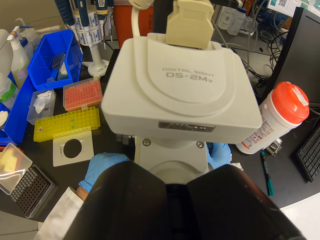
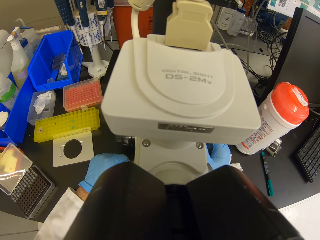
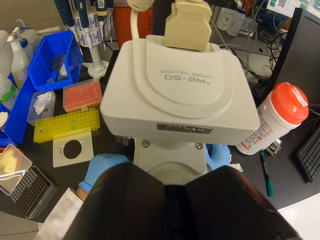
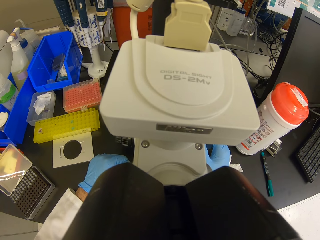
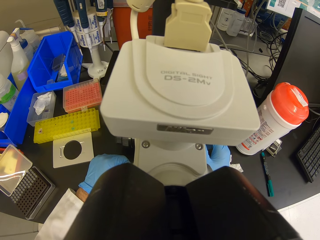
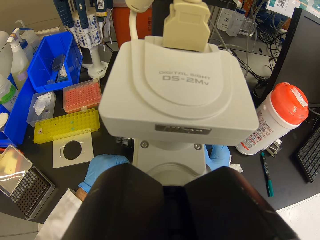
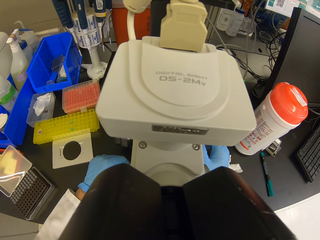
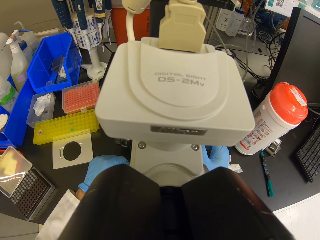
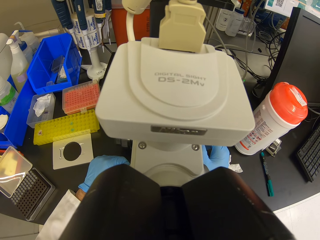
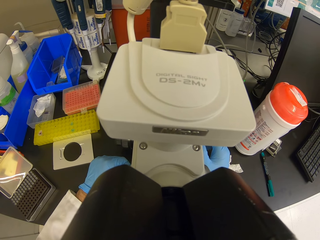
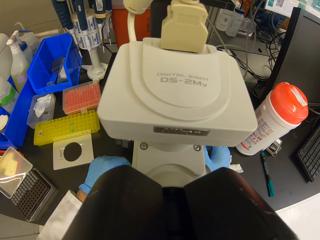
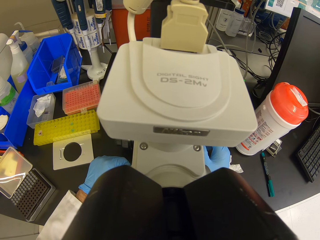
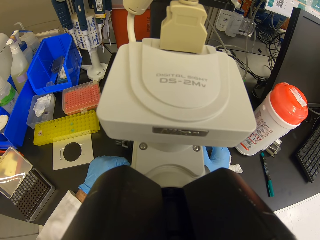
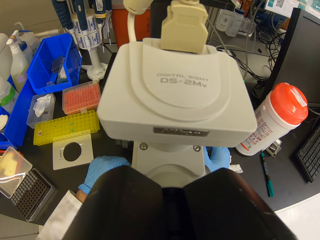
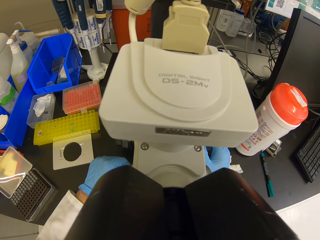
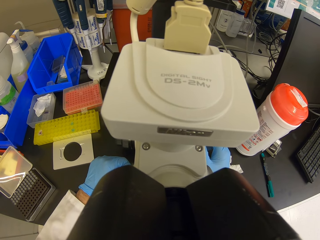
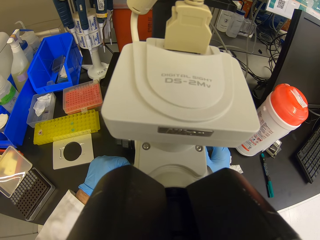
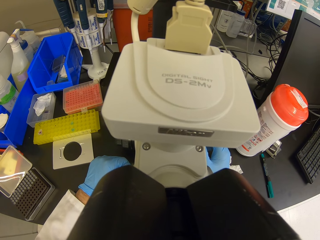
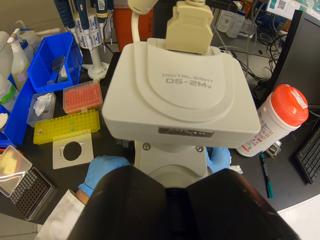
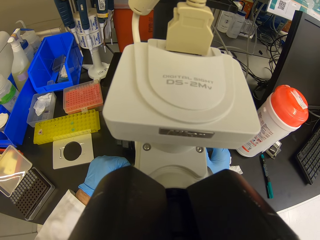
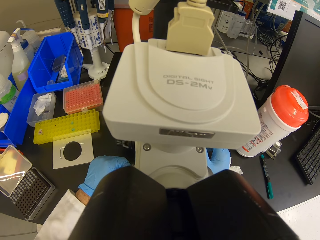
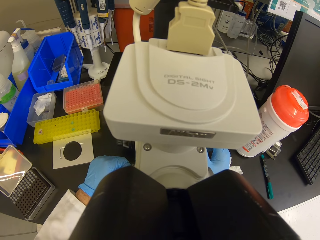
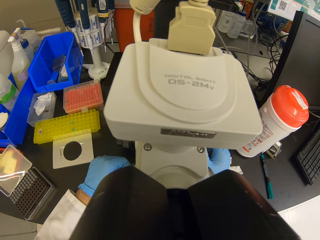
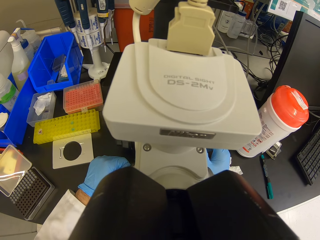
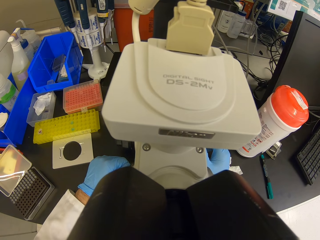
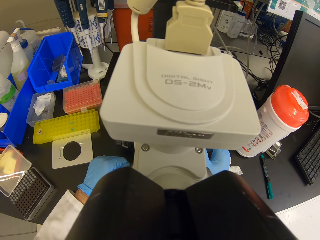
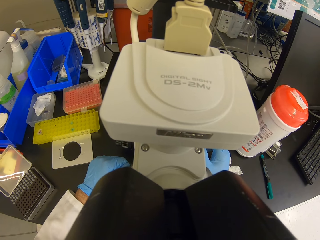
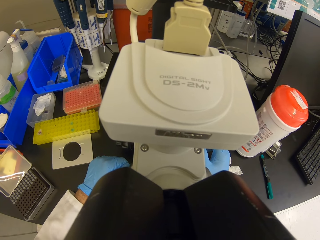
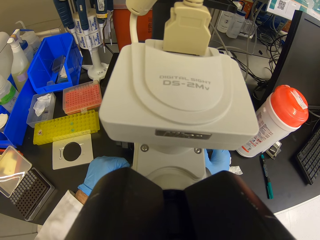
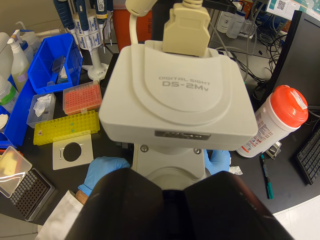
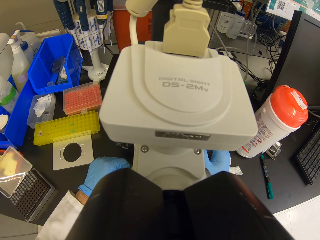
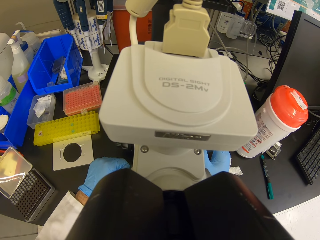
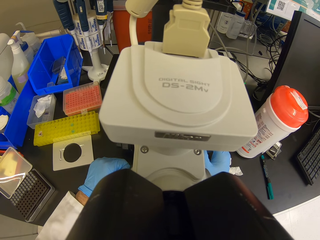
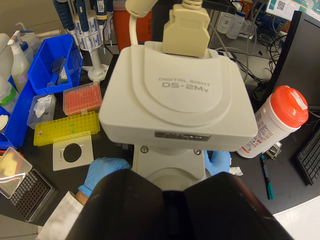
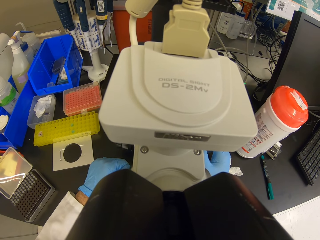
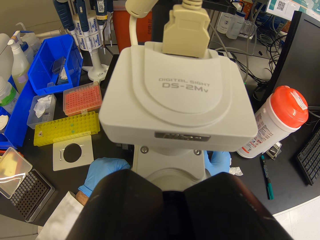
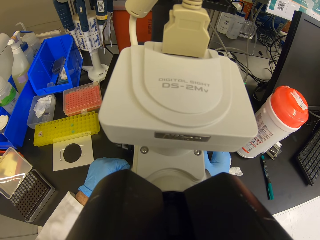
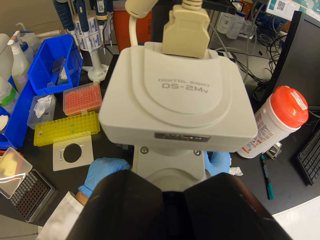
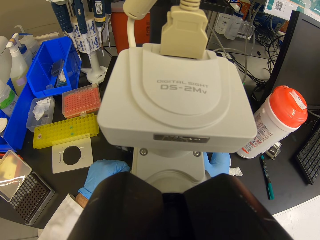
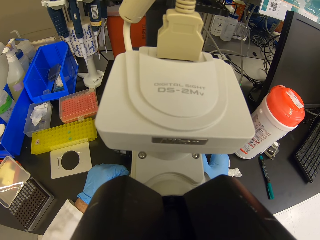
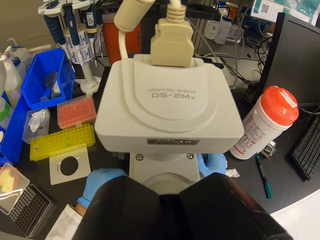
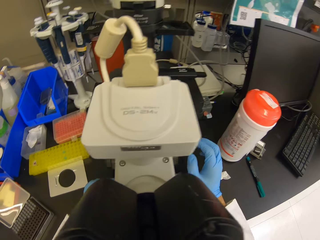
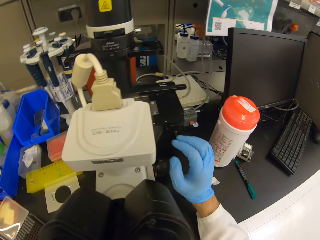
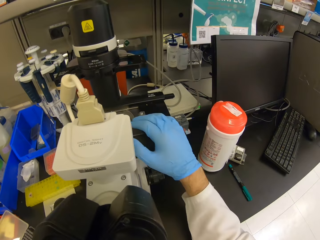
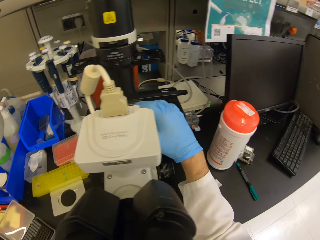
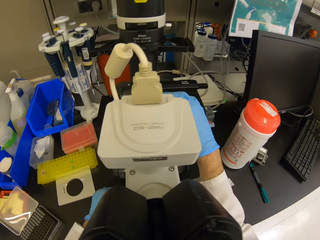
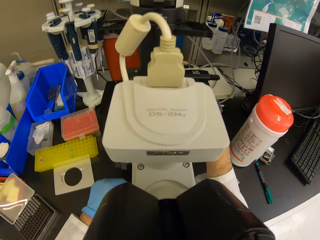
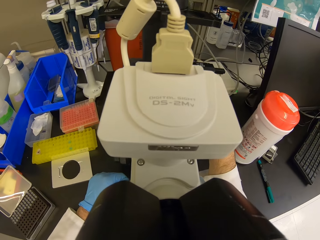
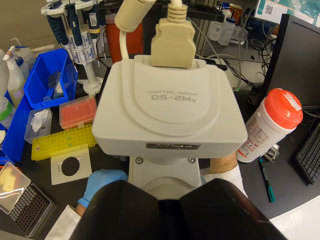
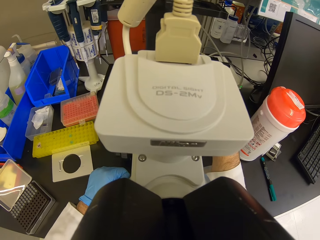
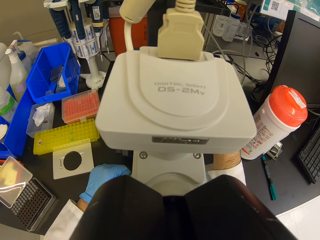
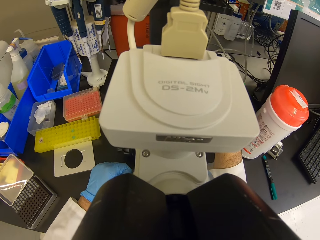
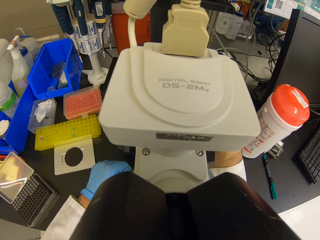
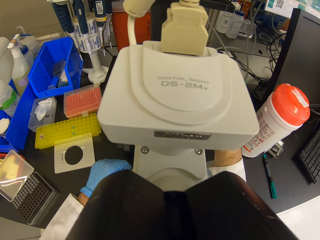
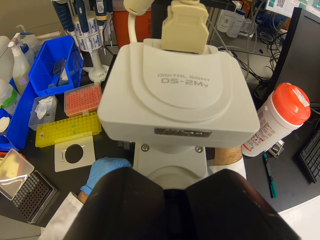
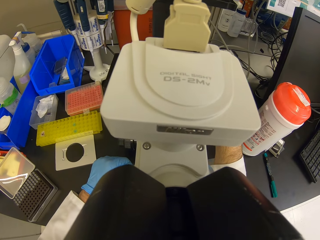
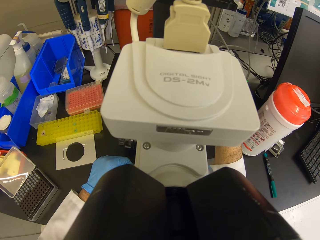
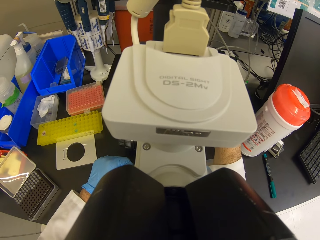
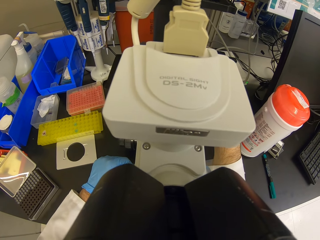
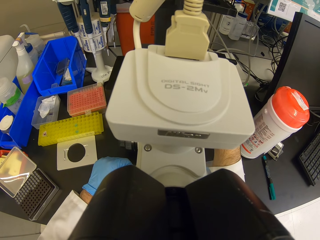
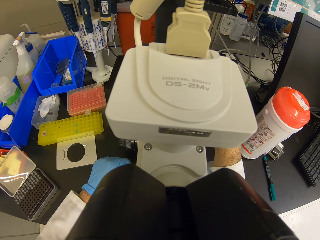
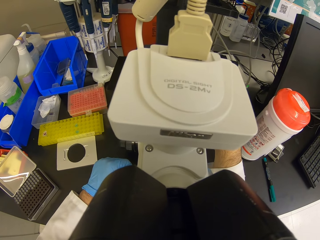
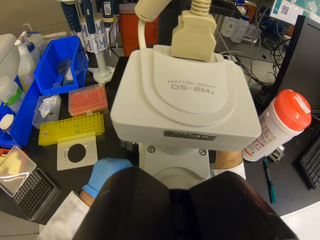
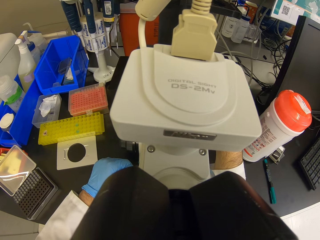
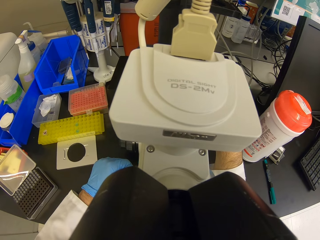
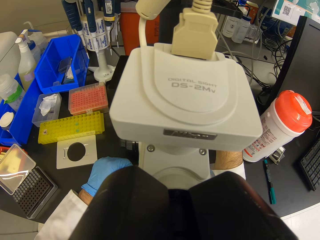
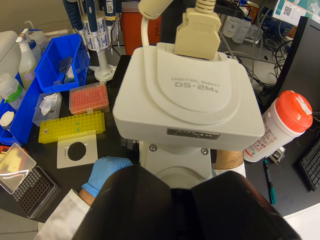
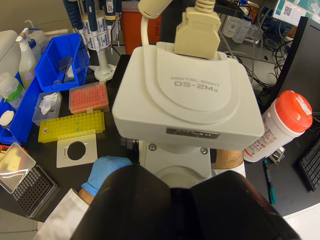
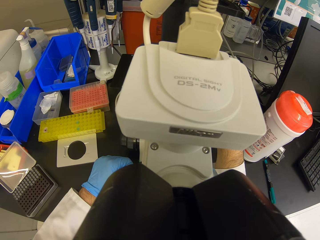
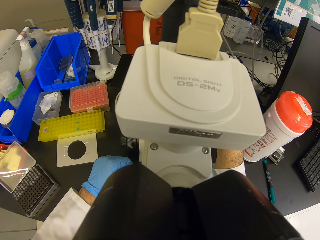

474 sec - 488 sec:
The camera wearer looks around. They move the right hand on the microscope. They stare at the microscope.

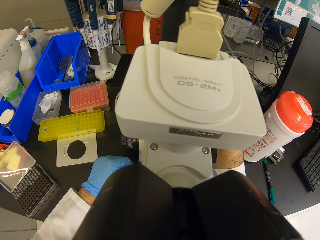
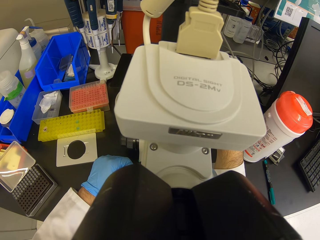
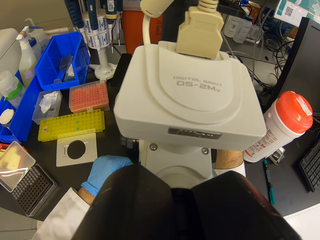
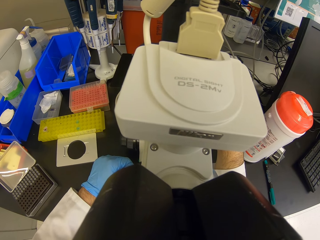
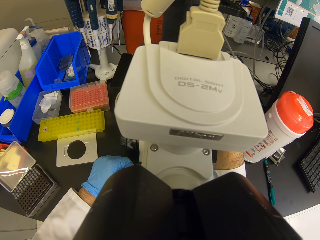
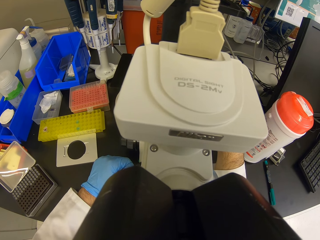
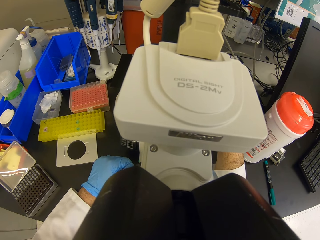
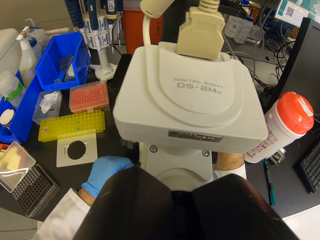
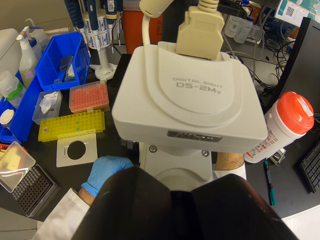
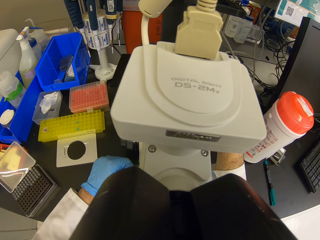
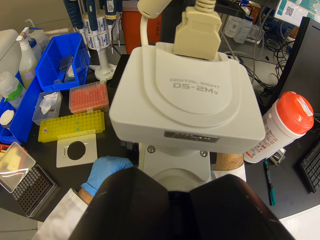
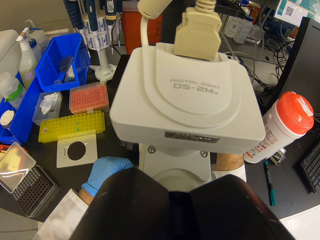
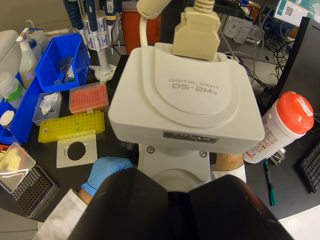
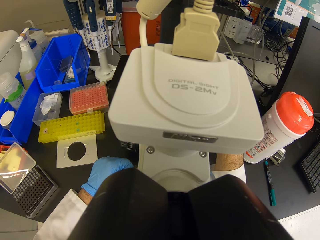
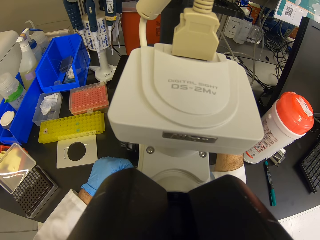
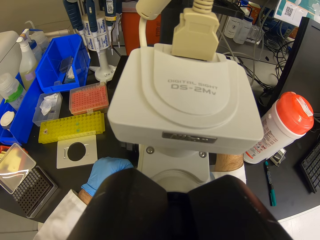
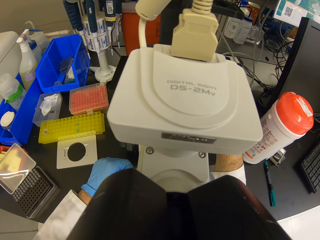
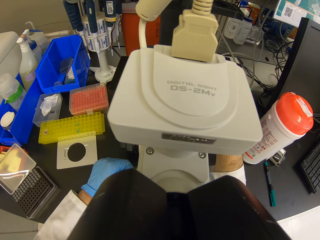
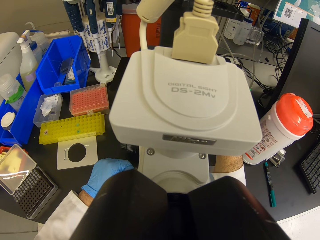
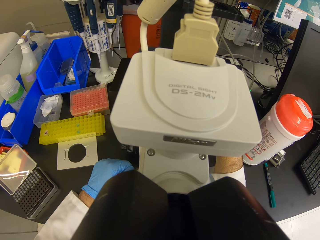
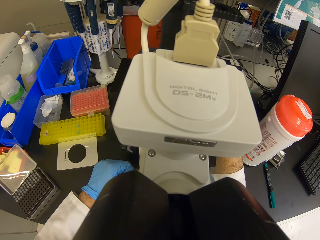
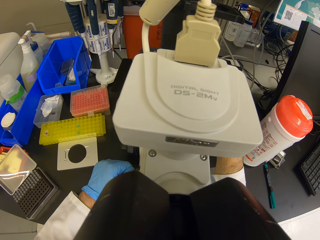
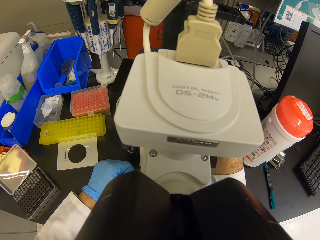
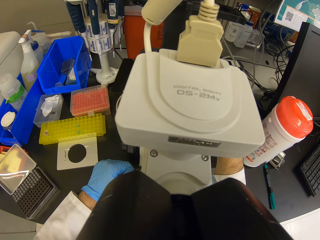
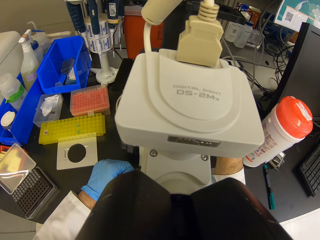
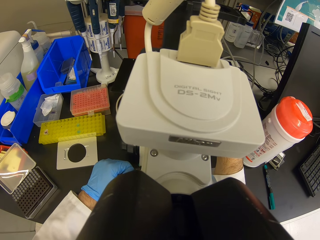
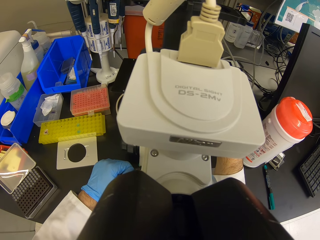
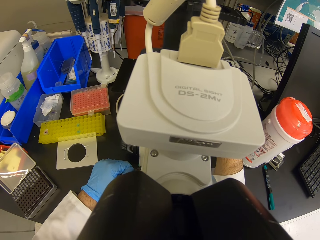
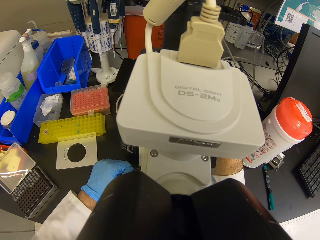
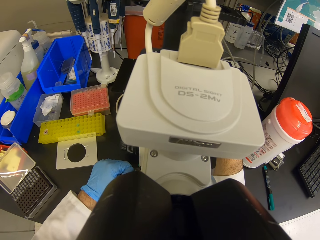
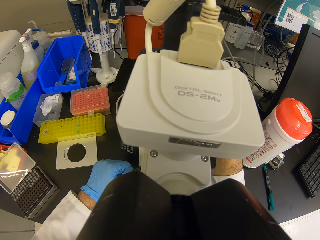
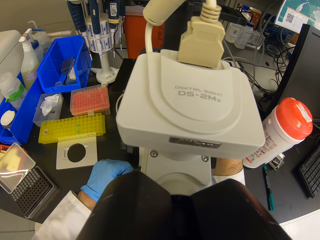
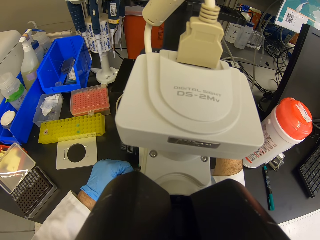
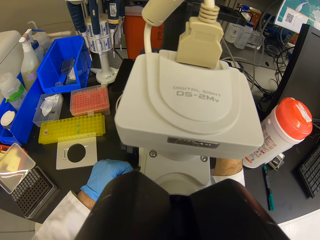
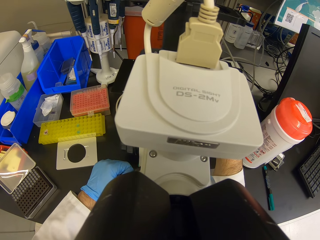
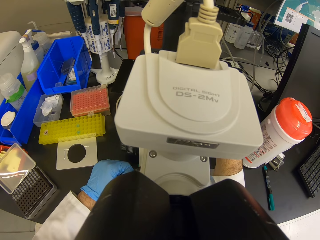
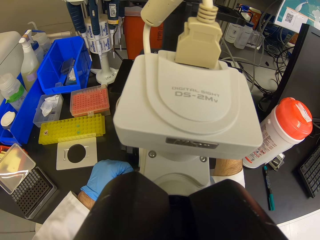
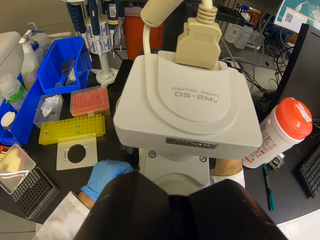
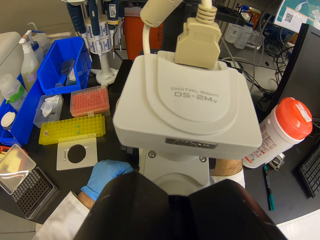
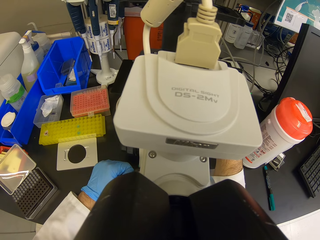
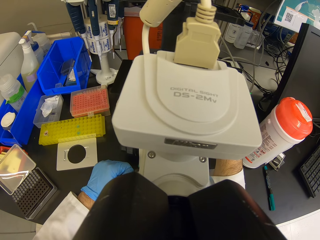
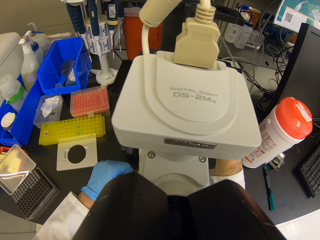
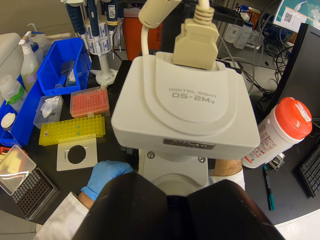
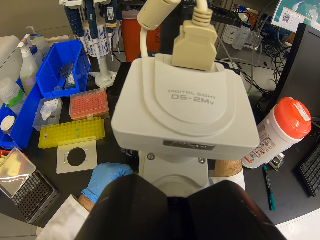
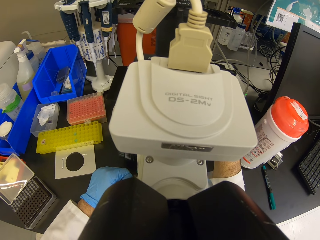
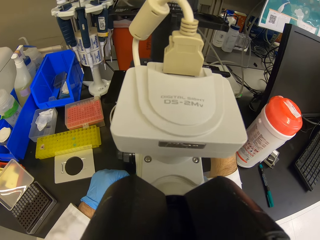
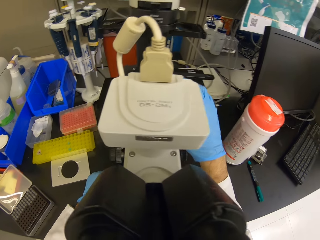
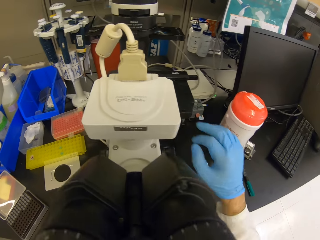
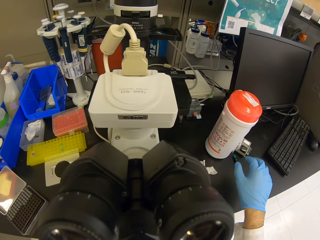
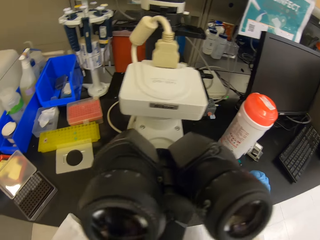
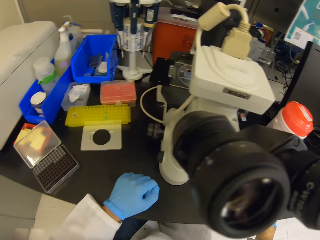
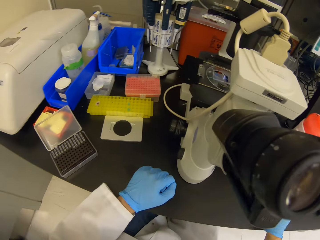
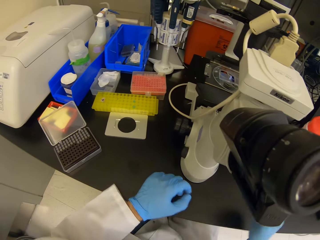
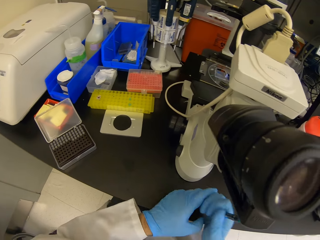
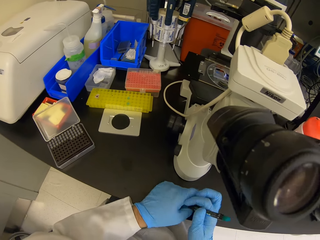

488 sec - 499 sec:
The camera wearer looks around. They move the left hand. They pick up a pen. They write on the glove.
